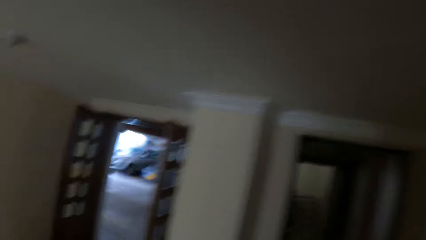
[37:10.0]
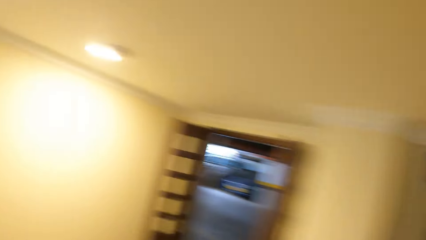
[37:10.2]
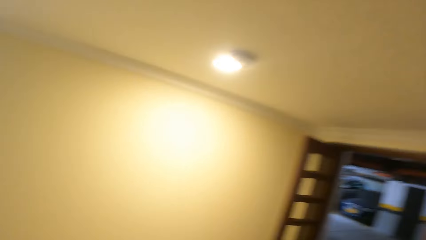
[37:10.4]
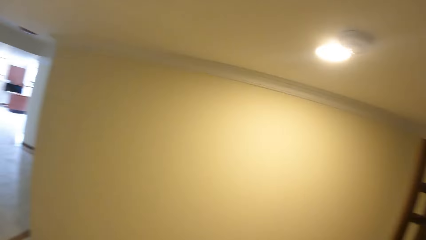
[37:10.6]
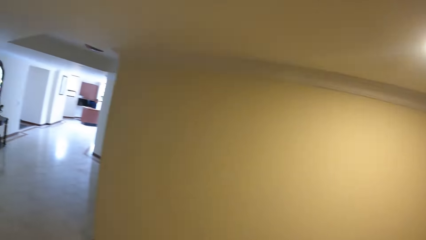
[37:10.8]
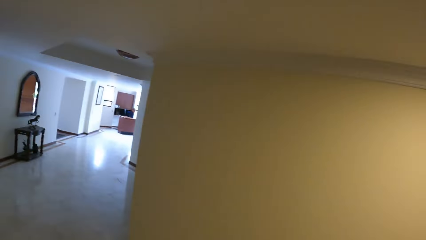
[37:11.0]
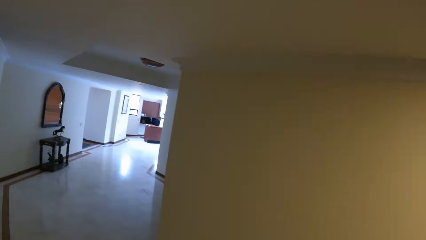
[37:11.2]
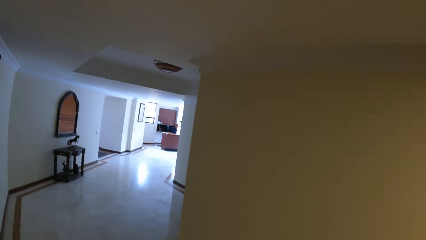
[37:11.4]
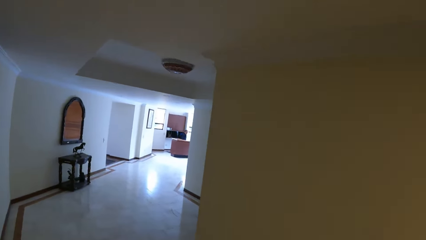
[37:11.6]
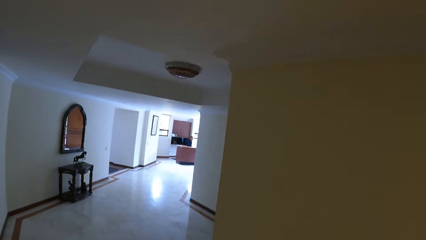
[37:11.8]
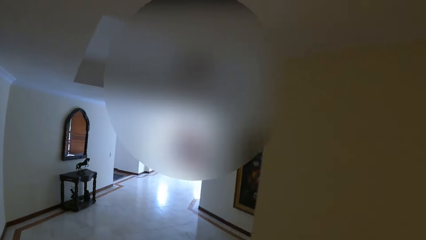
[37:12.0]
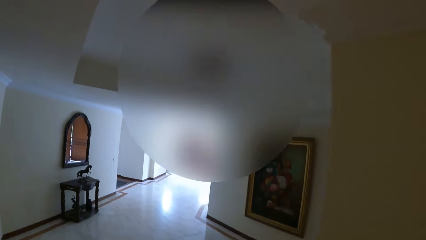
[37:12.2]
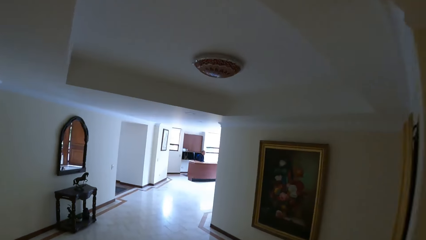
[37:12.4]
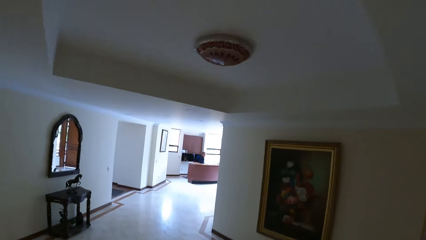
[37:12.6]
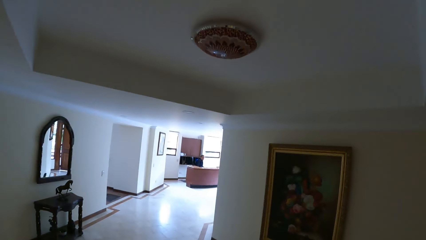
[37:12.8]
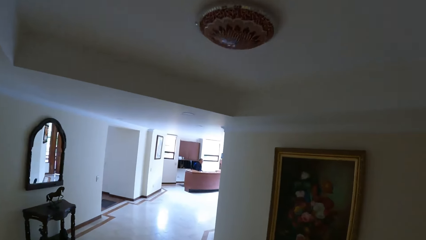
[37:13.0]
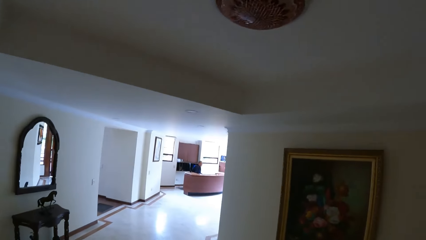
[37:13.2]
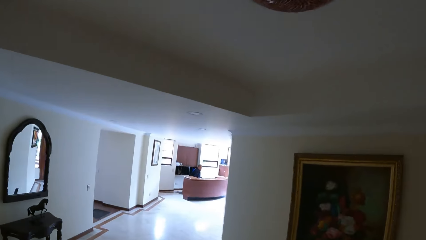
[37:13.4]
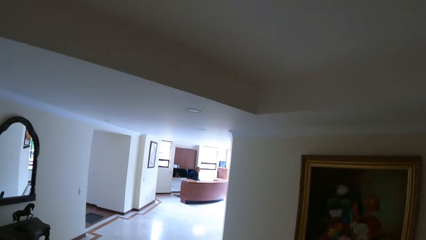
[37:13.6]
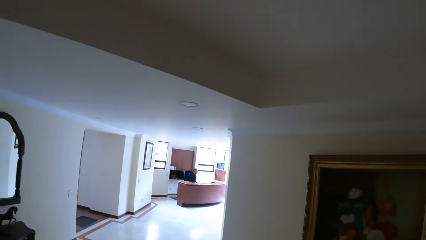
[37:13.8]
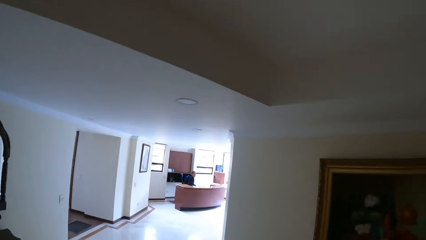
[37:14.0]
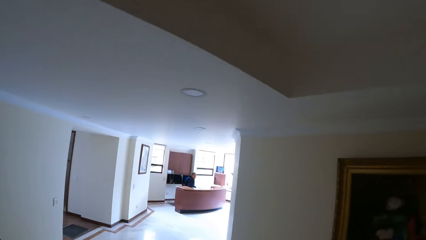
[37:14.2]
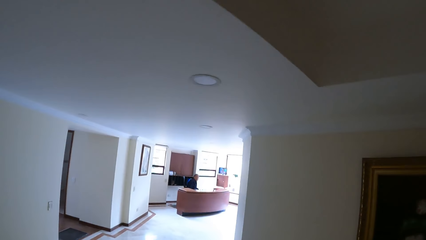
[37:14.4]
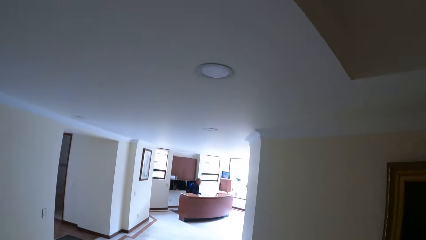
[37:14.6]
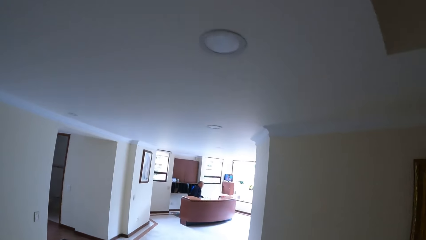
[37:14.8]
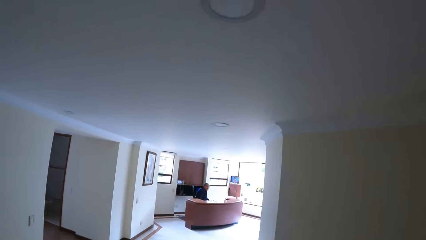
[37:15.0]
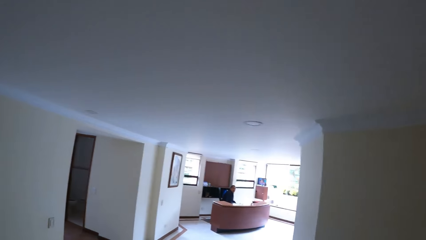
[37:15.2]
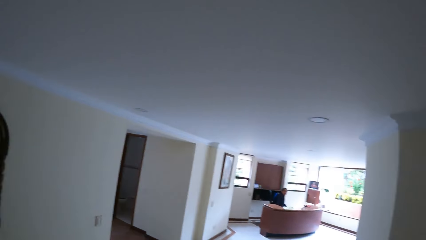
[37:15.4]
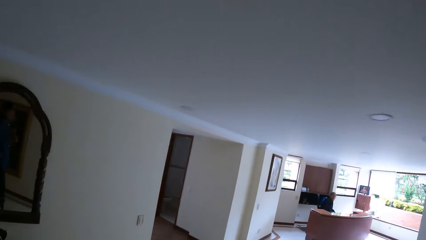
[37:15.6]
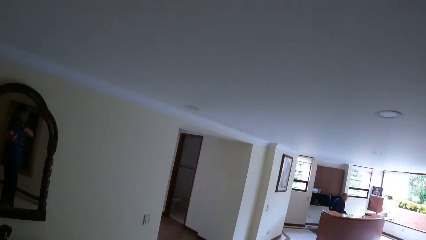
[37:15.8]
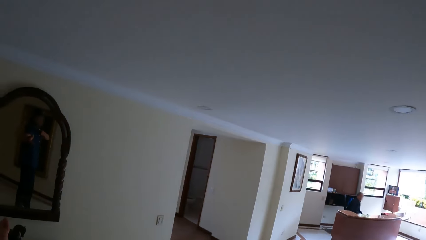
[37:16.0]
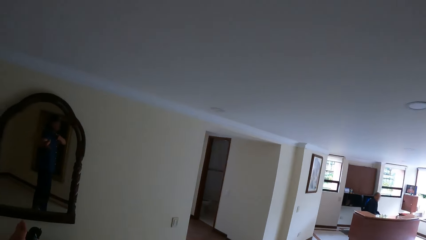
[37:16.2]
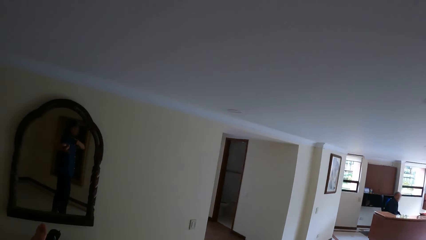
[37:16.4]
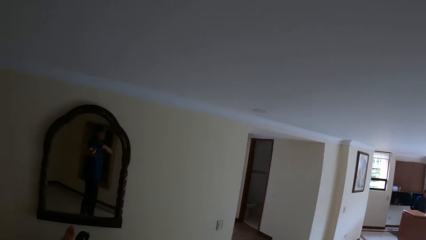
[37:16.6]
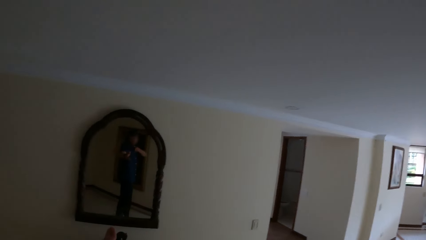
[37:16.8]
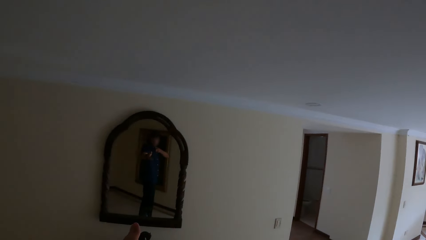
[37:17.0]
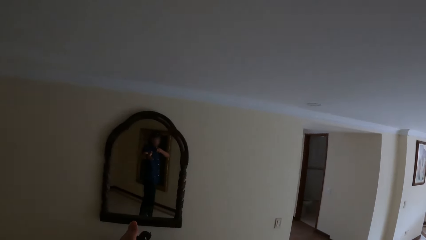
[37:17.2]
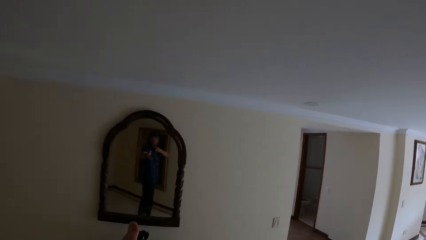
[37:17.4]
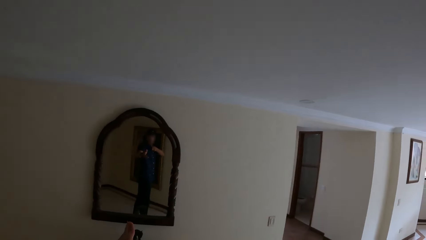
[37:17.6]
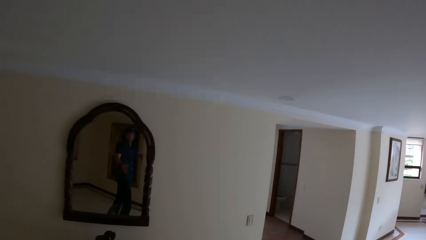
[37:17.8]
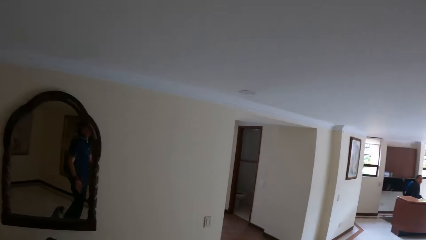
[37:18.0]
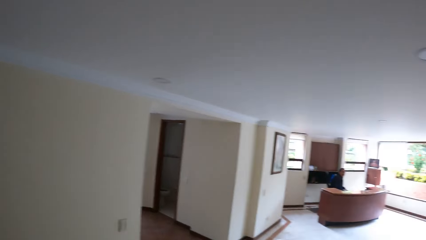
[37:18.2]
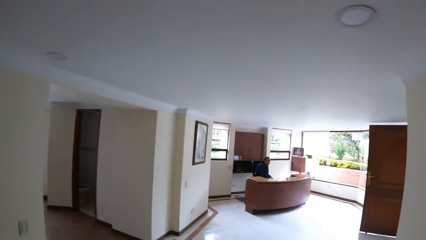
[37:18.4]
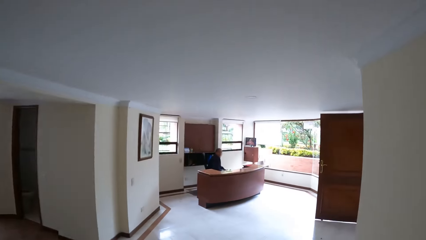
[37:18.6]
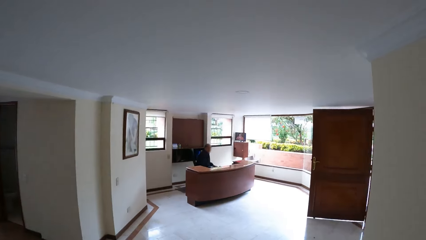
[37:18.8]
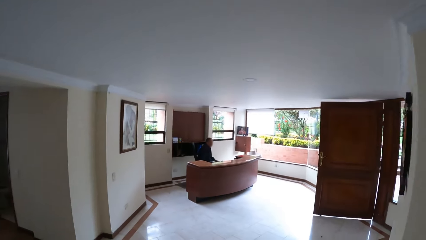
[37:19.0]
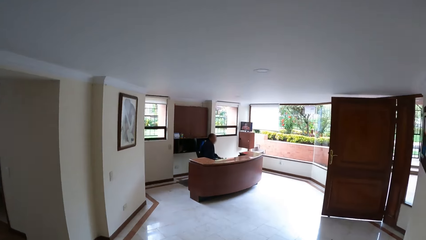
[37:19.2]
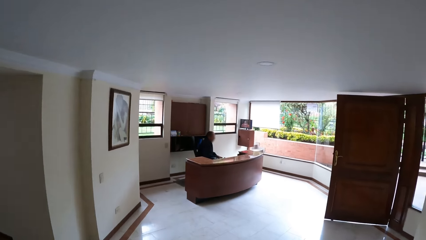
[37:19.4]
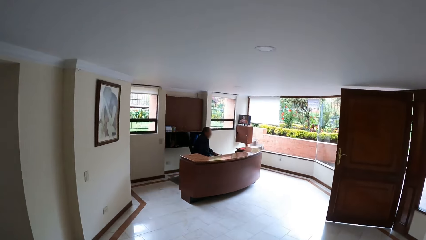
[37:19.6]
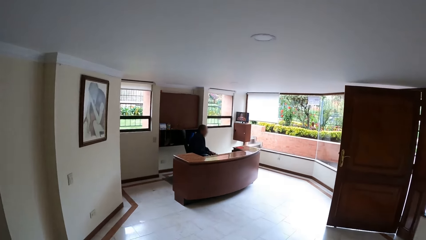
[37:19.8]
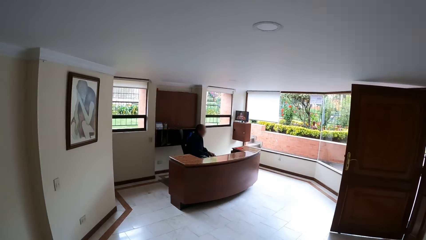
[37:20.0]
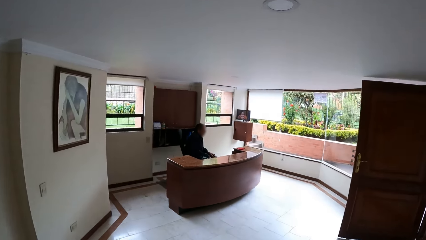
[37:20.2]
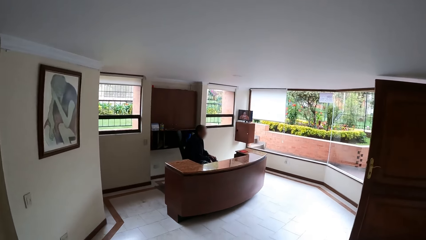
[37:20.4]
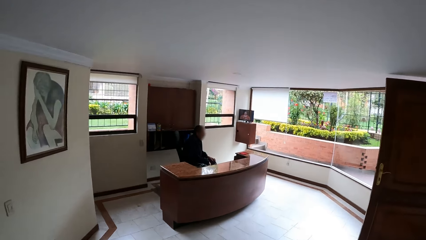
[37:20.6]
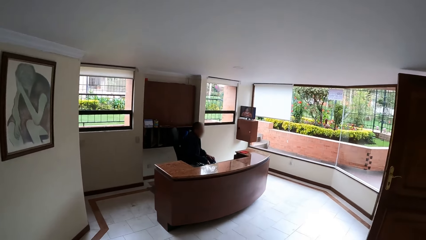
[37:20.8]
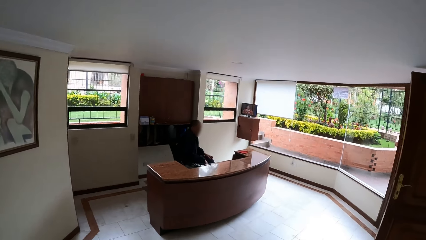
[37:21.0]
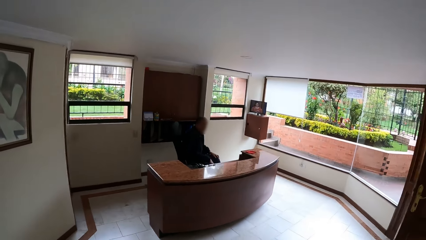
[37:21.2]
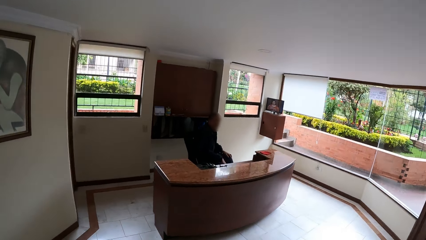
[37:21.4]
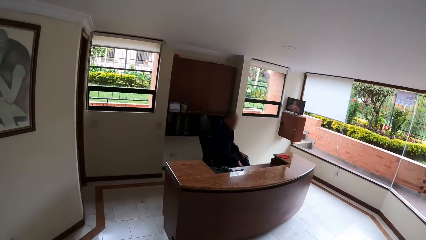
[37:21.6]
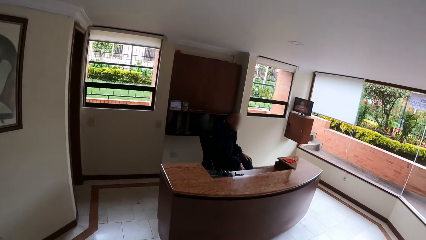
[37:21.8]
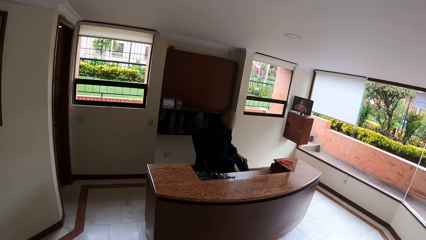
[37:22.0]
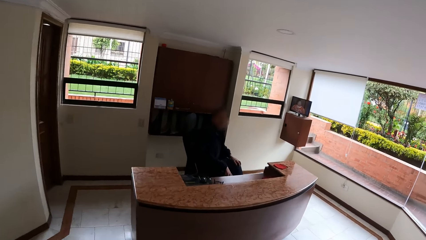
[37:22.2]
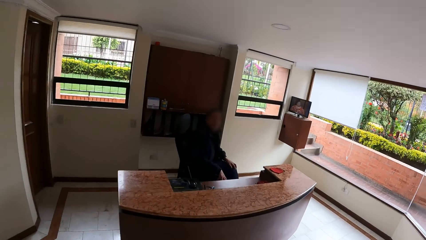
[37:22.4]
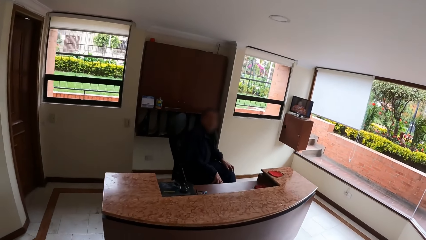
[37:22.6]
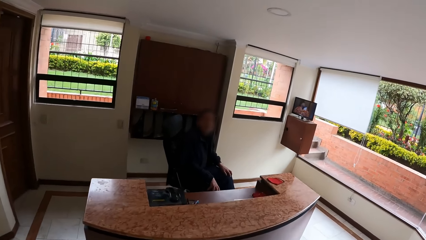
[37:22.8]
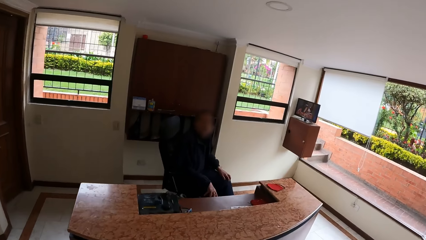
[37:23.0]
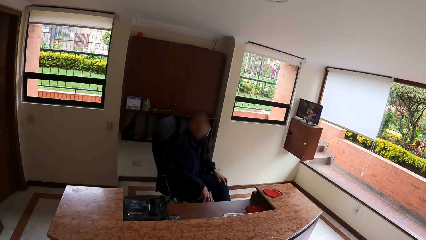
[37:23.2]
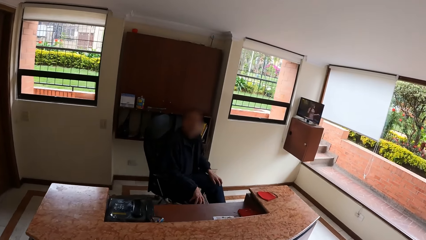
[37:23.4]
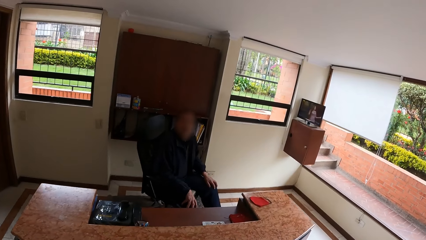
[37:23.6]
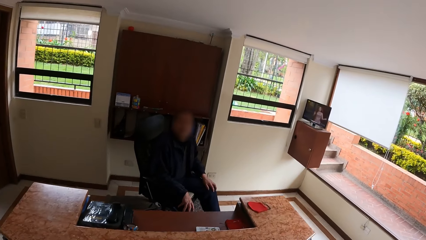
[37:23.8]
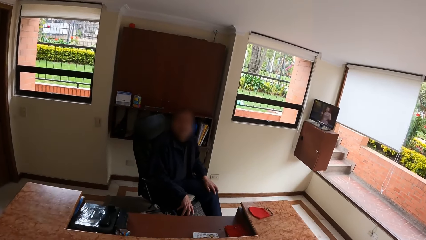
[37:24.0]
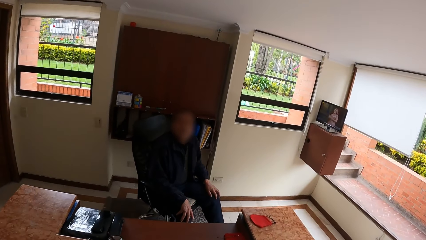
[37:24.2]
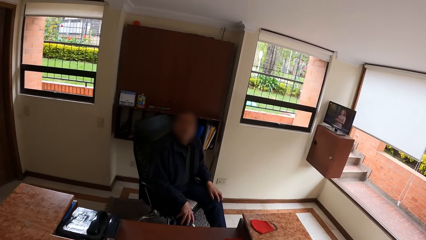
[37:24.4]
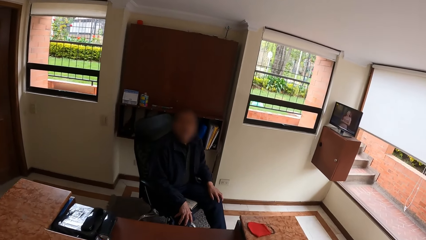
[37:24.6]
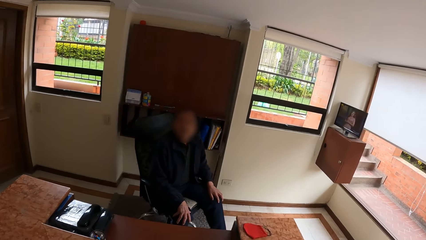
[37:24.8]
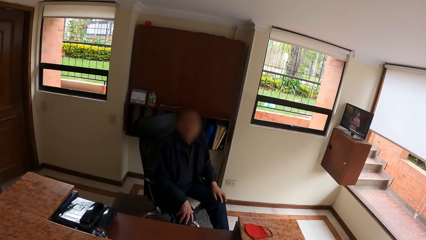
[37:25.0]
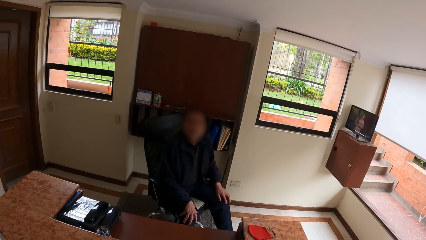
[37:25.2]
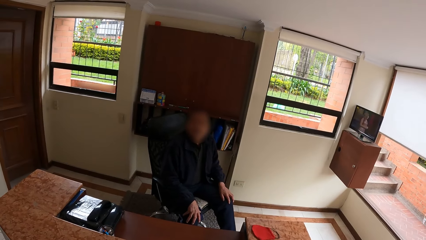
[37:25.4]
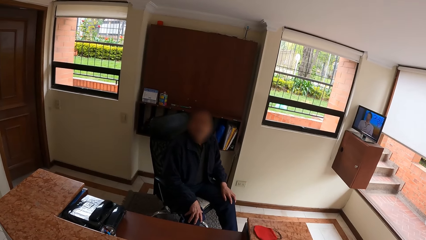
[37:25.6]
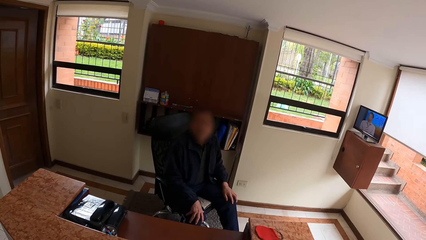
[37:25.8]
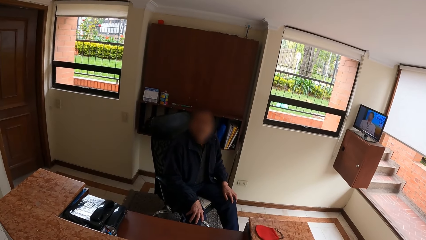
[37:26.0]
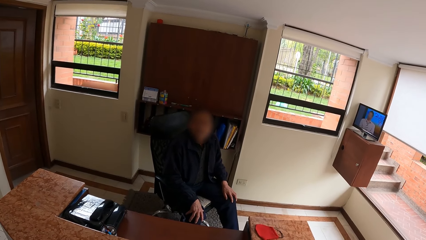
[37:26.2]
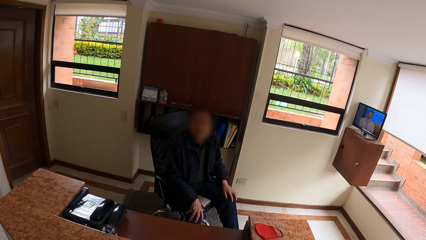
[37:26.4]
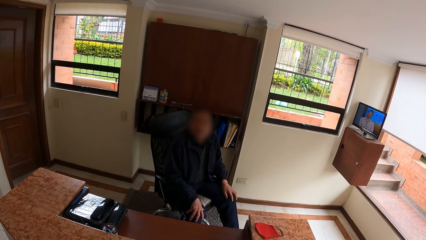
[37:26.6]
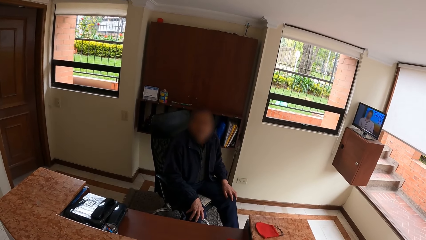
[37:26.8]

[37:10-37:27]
The camera wearer walks around. They converse with a man.
